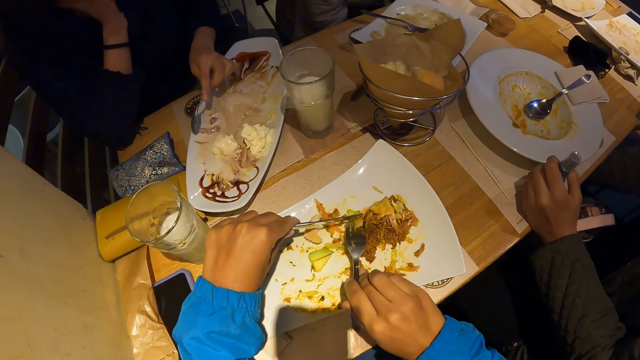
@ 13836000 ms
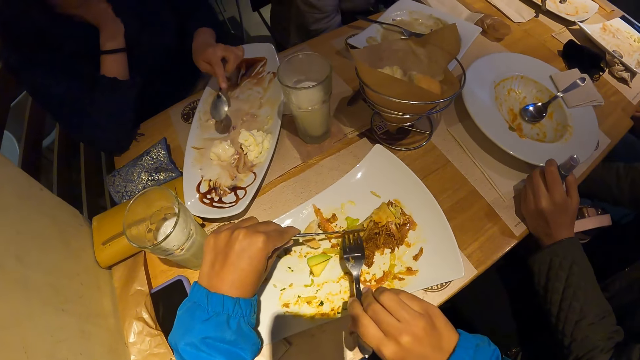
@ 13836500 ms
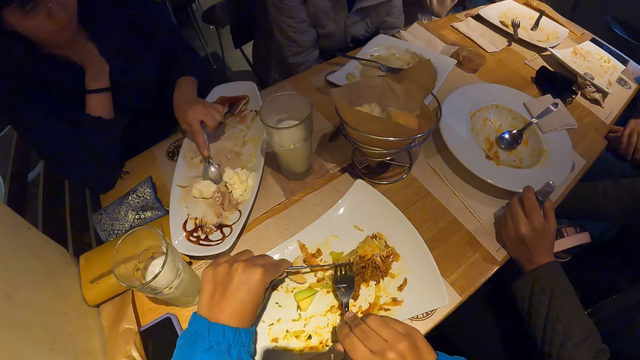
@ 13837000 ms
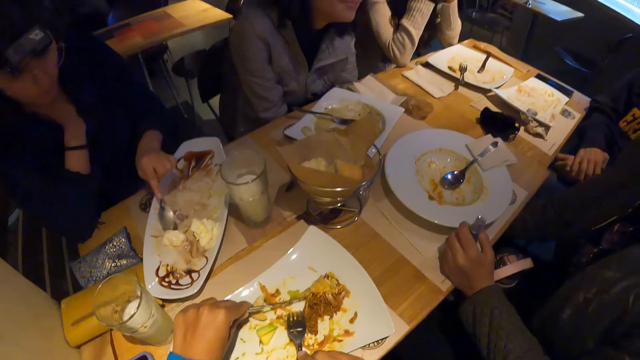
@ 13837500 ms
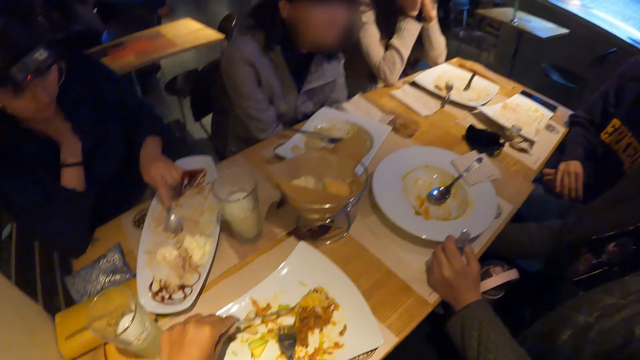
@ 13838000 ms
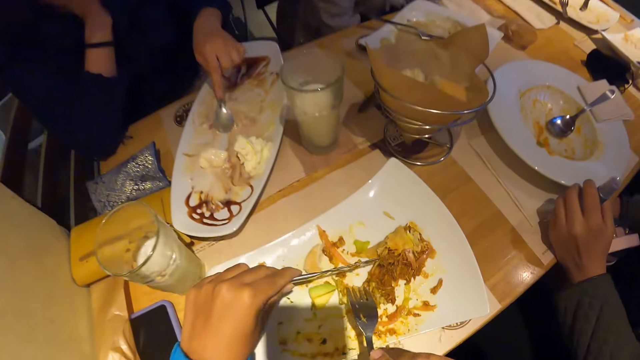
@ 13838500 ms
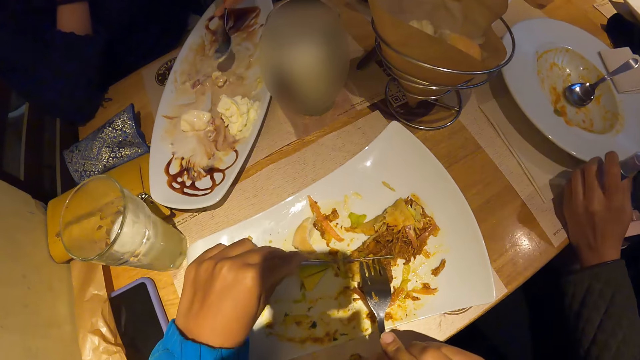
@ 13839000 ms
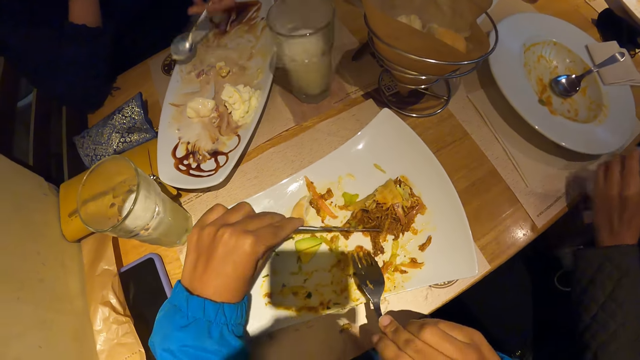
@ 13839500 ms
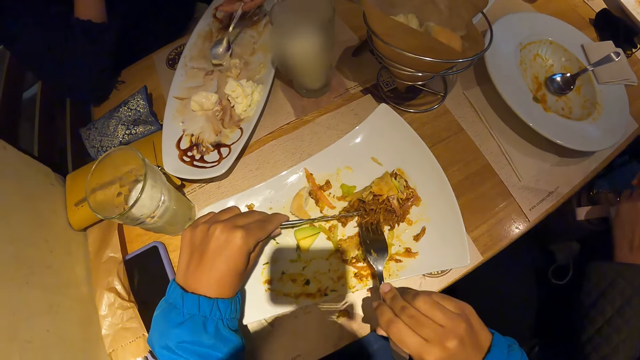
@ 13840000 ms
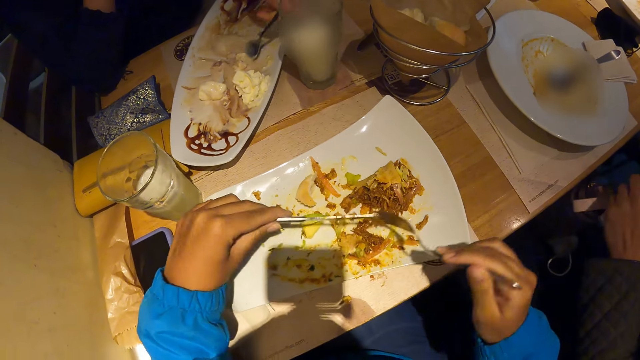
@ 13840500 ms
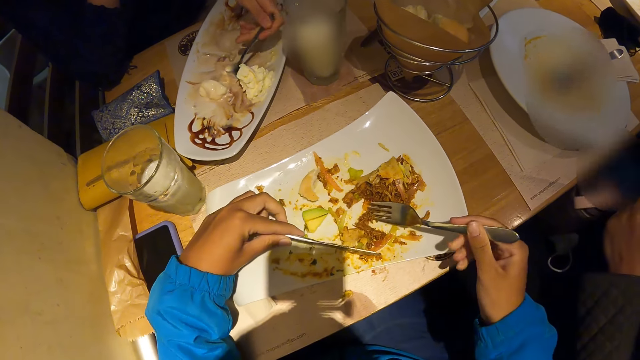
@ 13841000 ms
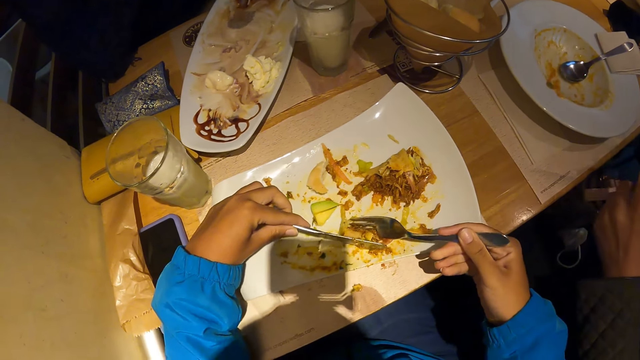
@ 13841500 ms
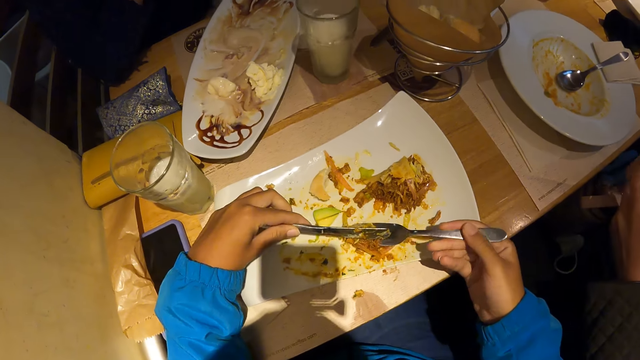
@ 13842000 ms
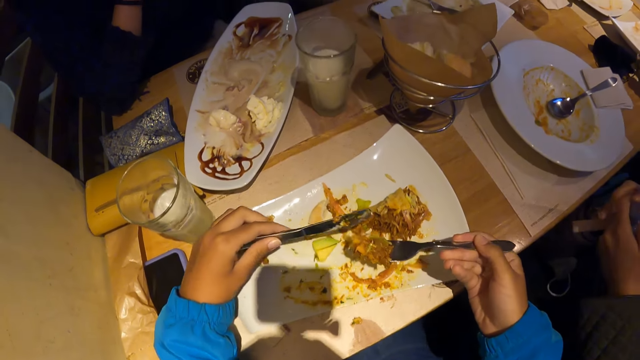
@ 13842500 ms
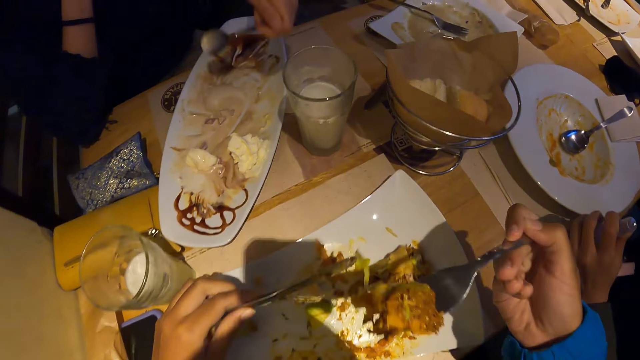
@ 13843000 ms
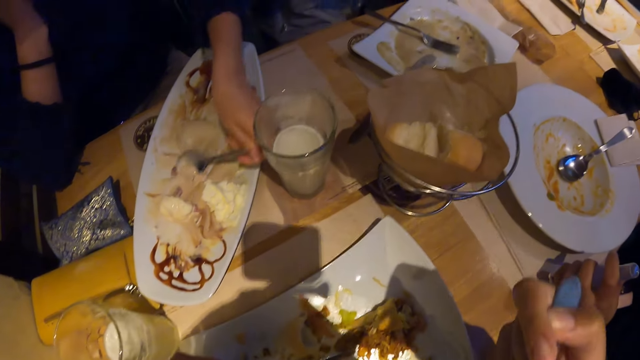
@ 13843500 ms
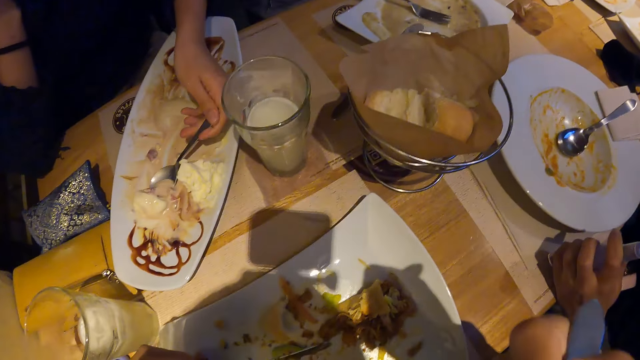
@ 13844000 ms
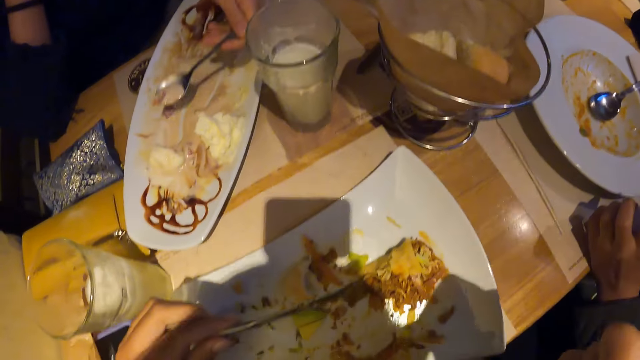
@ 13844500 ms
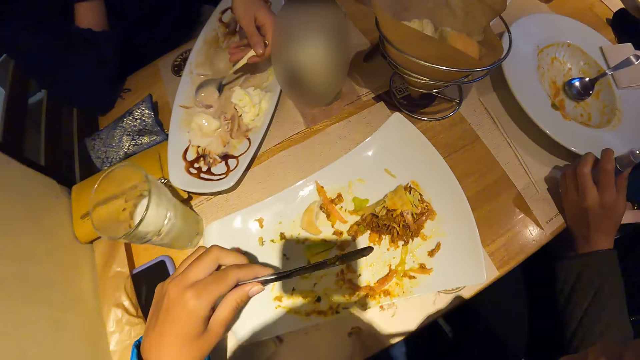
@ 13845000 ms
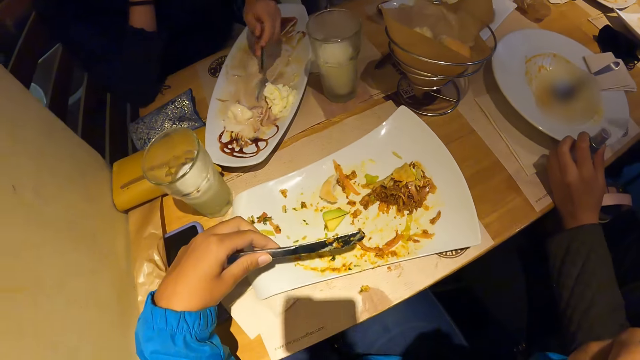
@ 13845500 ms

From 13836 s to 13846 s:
The camera wearer cuts the portion of the meal in the plate with the table knife in his left hand. A man packs a portion of meal from the plate with the spoon in his left hand. The camera wearer looks around a room. He picks the cut portion of the meal from the plate with the table fork in his right hand. He packs the cut portion of the meal from the plate with the table fork in his right hand. He puts the meal in his mouth with the table fork in his right hand. The man scoops food from the plate.

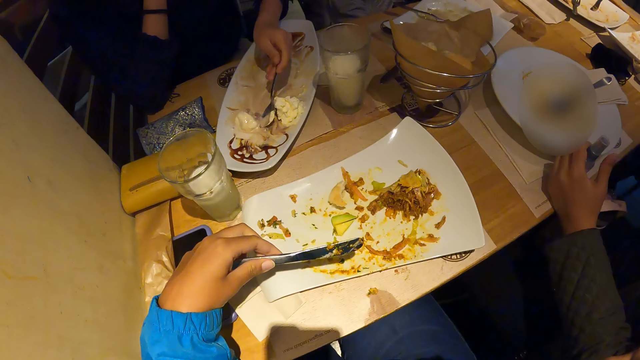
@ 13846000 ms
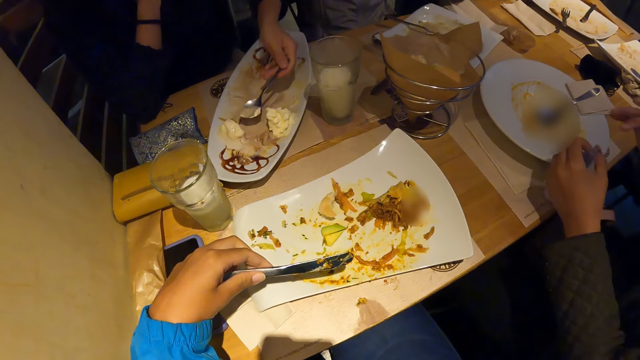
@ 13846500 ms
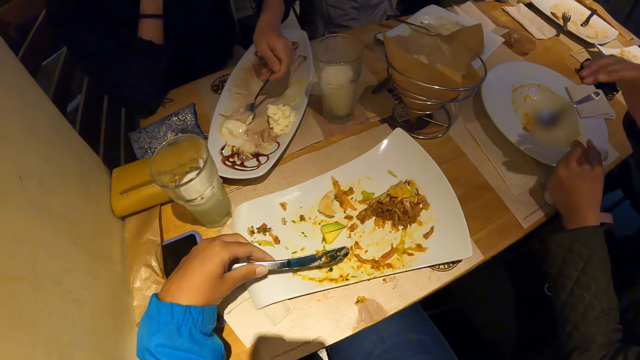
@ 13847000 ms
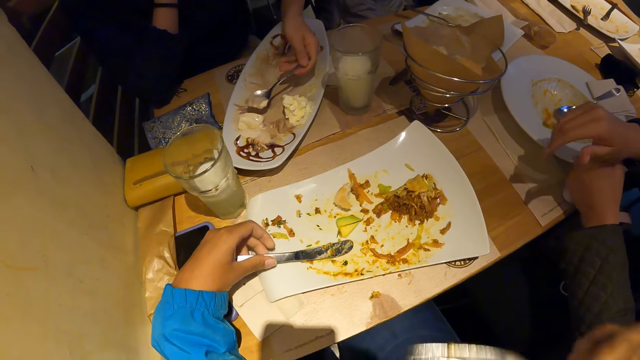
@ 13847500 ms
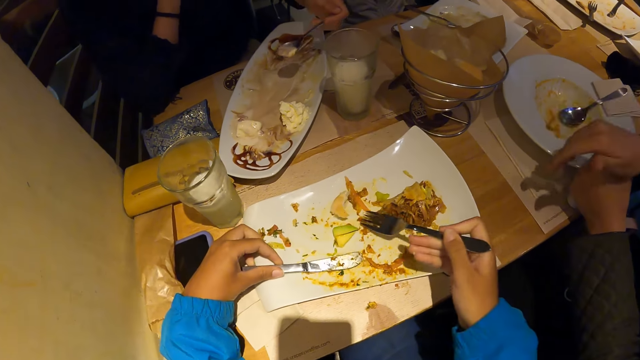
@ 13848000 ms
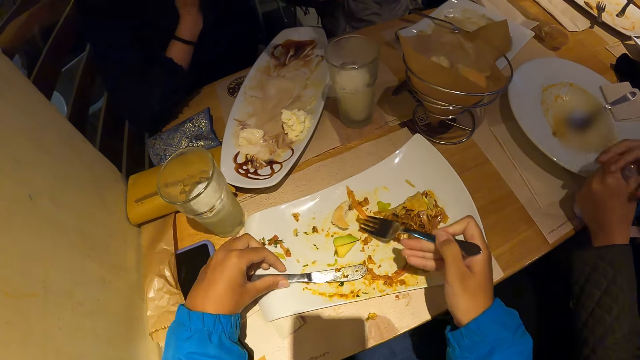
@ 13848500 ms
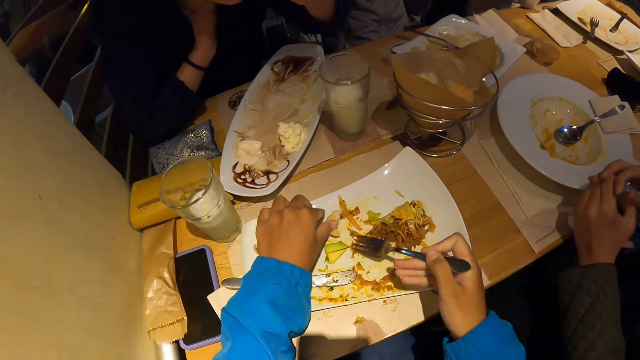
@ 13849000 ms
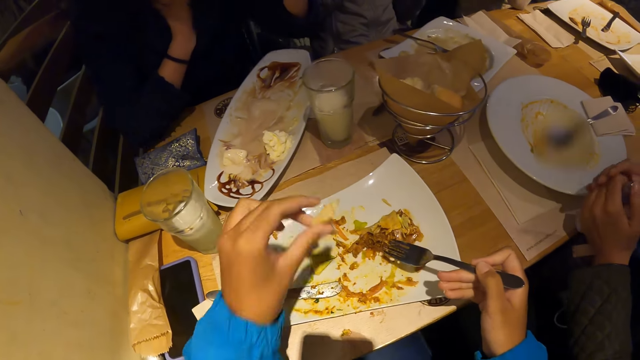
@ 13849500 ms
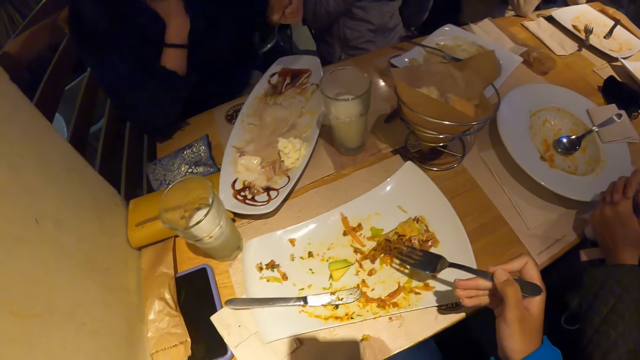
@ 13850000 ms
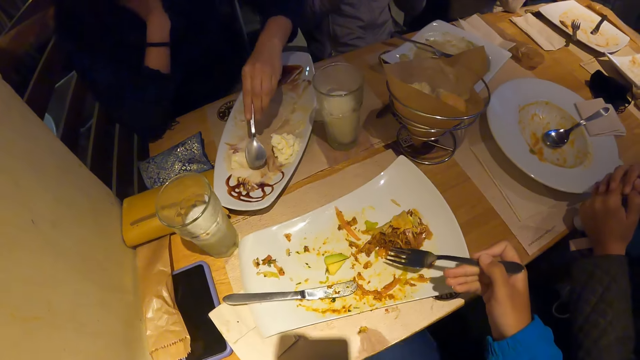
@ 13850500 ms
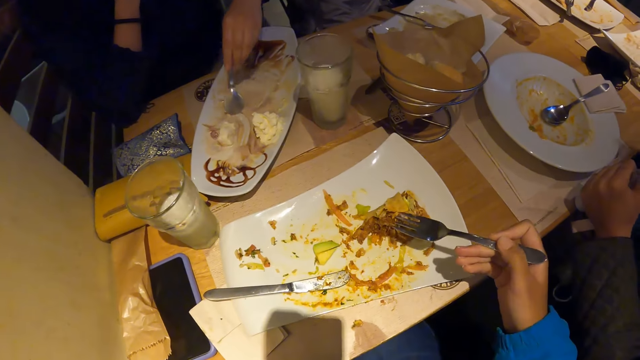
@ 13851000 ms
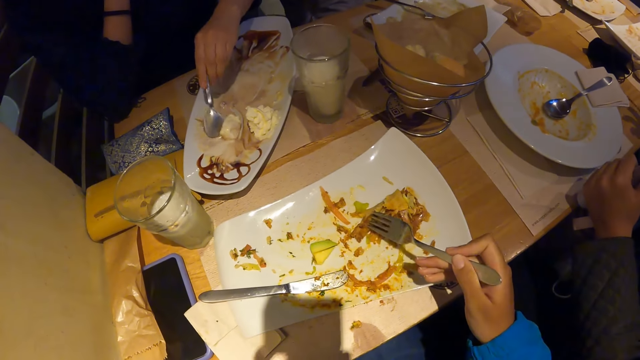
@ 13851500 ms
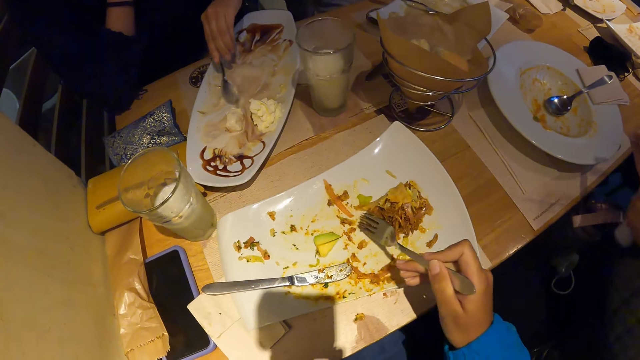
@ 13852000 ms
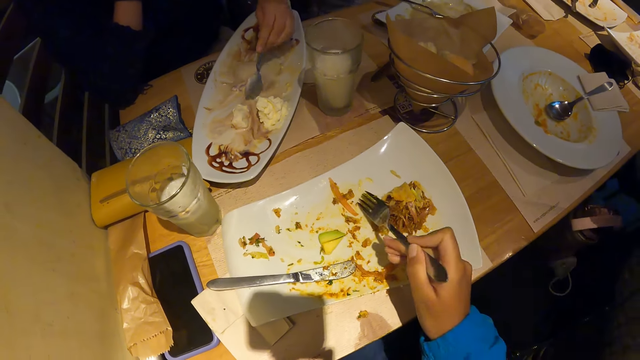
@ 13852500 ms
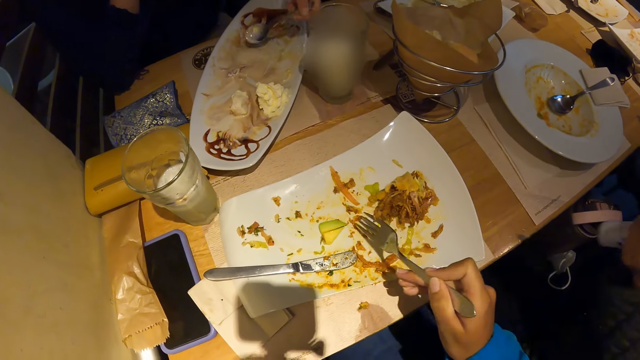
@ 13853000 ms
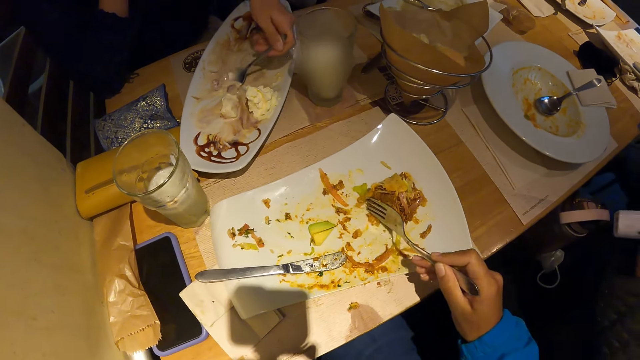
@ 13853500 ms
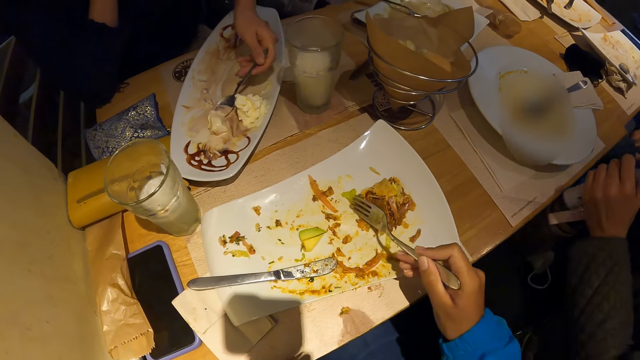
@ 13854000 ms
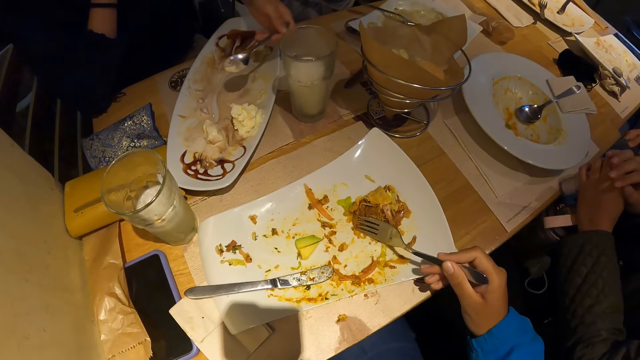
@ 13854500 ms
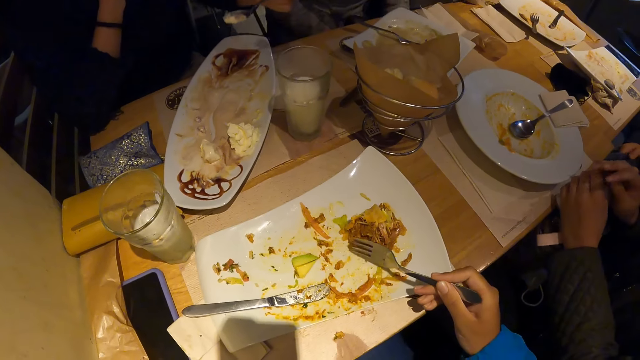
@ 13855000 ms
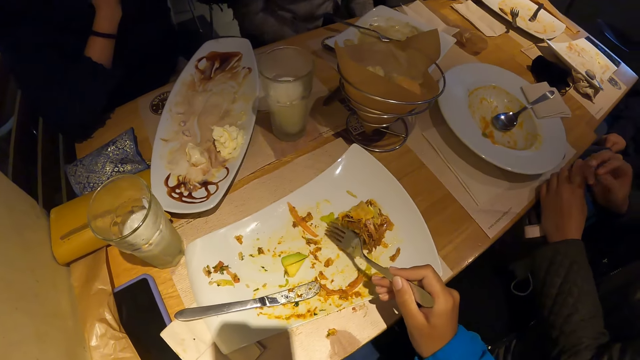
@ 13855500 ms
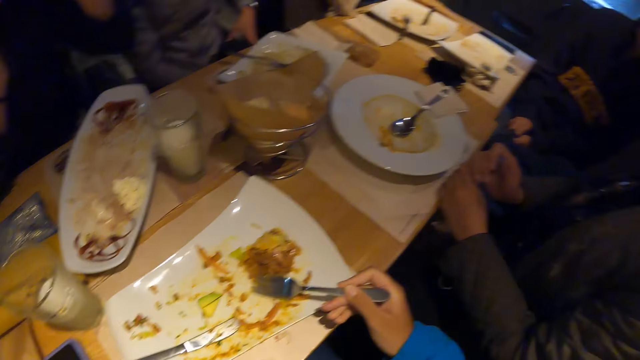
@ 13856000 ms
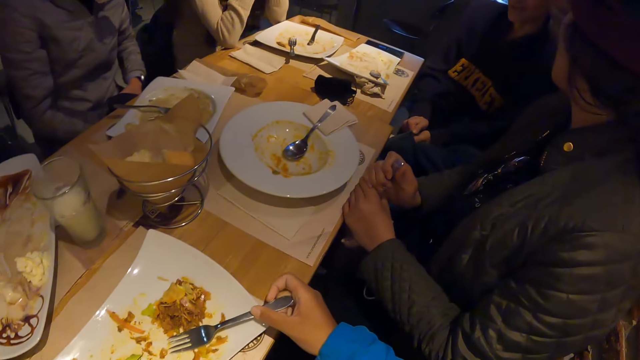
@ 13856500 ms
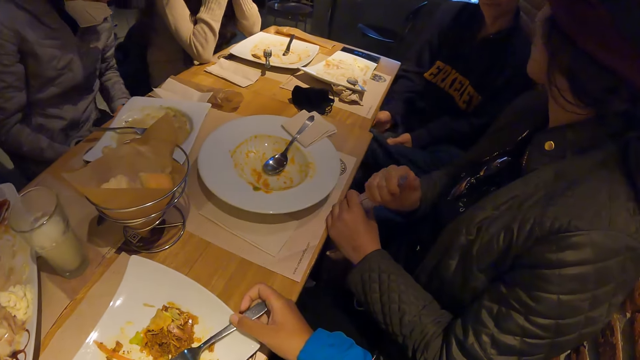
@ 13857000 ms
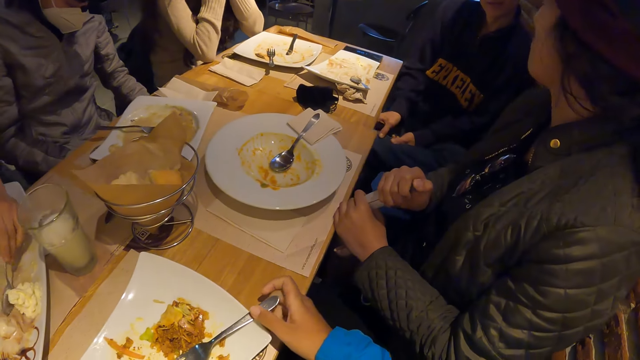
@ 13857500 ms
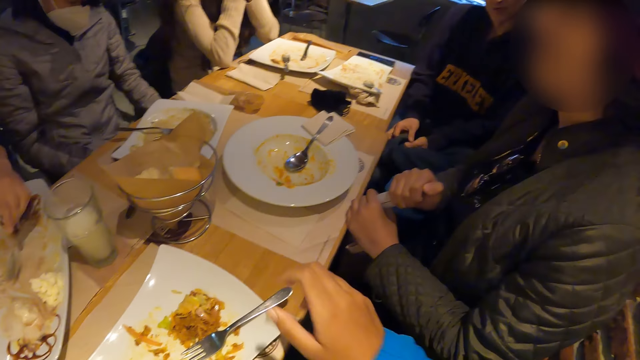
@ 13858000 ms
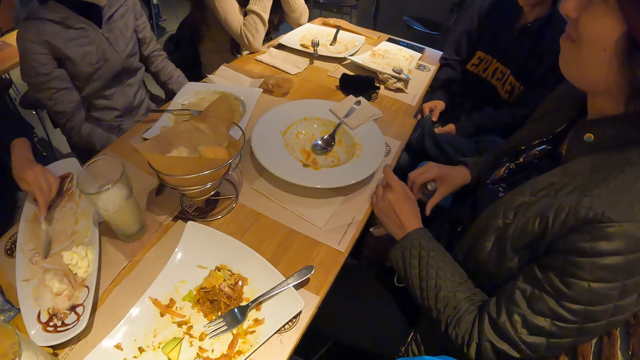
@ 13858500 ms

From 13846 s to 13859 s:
The camera wearer eats food. He drops the table knife on the plate with his left hand. He scoops food from a plate. He picks up the bread on the plate with his right hand. He puts the bread in his mouth with his right hand. A lady scoops food from the plate. The camera wearer adjusts the meal on the plate with the table fork in his right hand. He scoops food from the plate. The lady eats food. The camera wearer looks around a room. He drops the table fork on the plate with his right hand.
